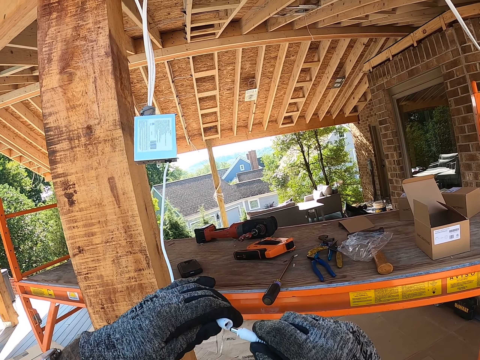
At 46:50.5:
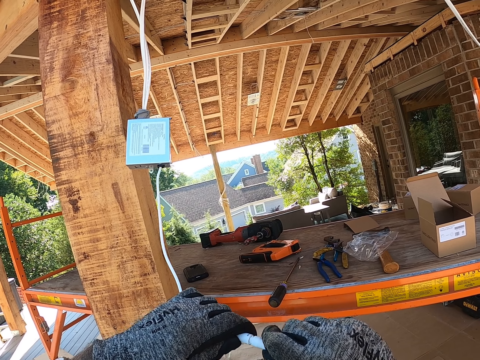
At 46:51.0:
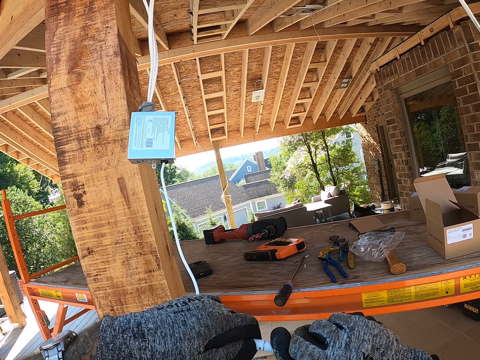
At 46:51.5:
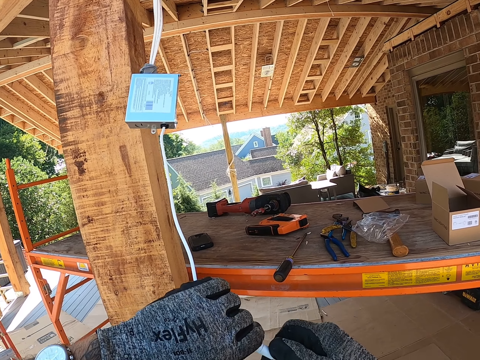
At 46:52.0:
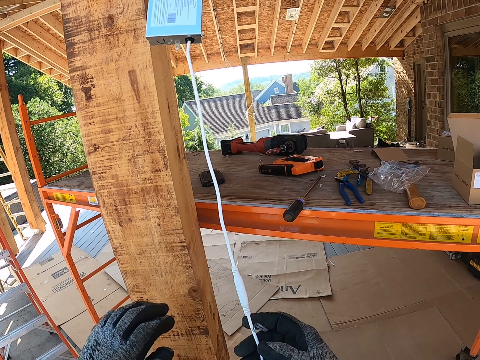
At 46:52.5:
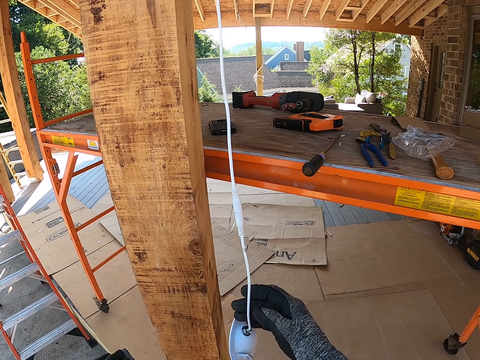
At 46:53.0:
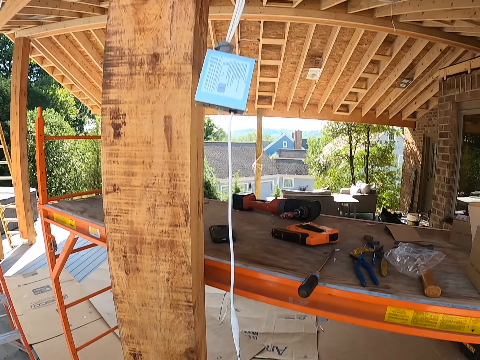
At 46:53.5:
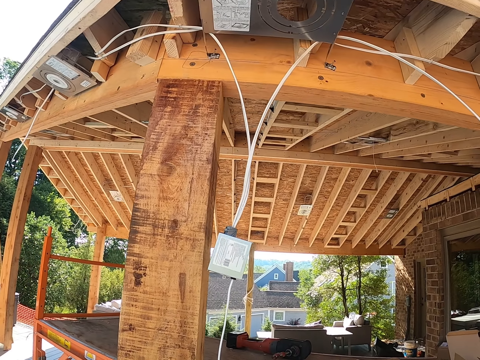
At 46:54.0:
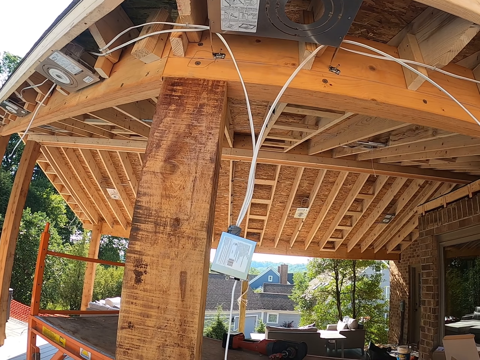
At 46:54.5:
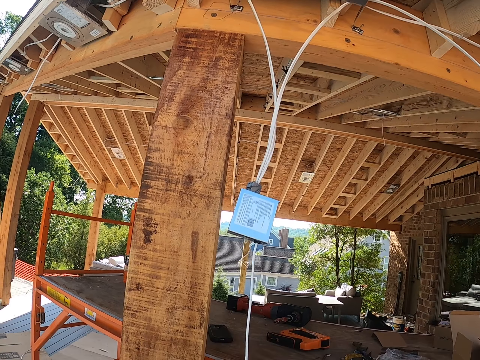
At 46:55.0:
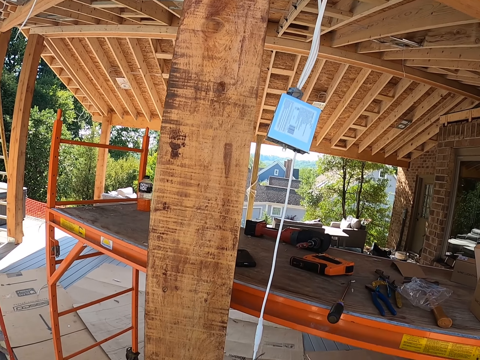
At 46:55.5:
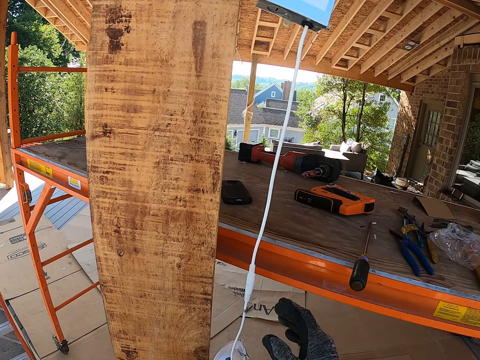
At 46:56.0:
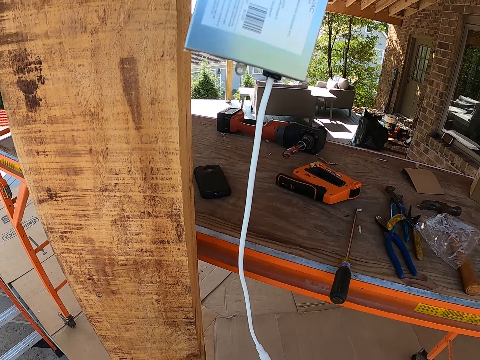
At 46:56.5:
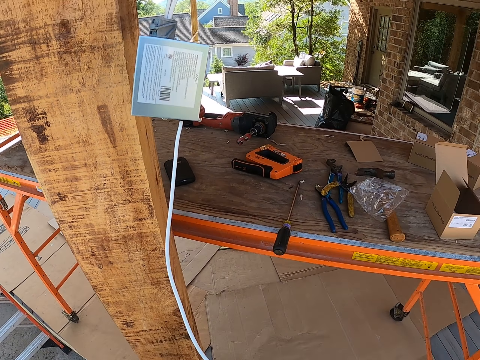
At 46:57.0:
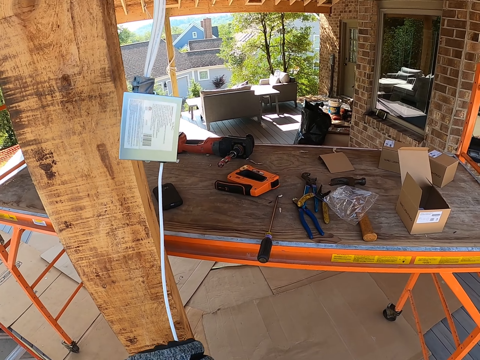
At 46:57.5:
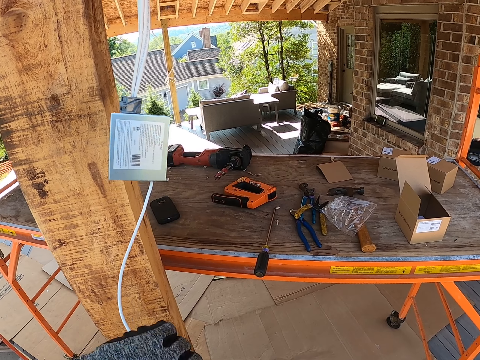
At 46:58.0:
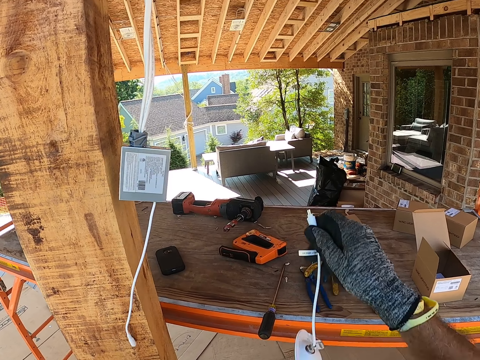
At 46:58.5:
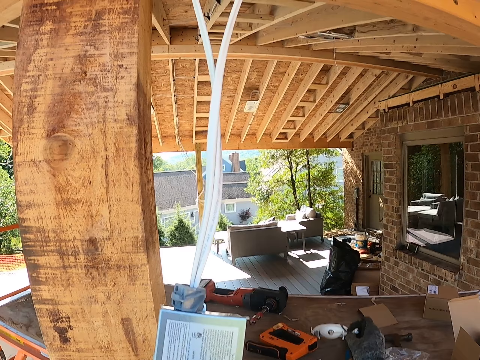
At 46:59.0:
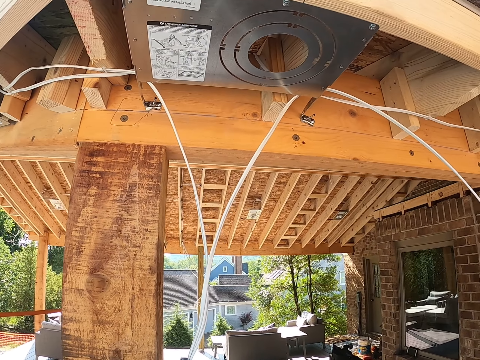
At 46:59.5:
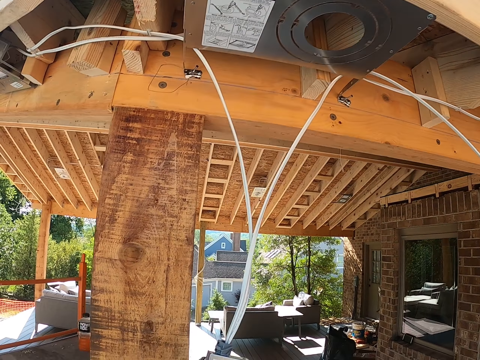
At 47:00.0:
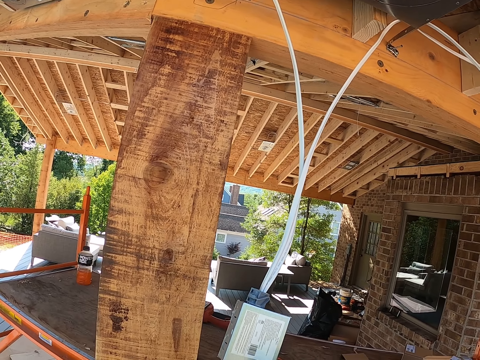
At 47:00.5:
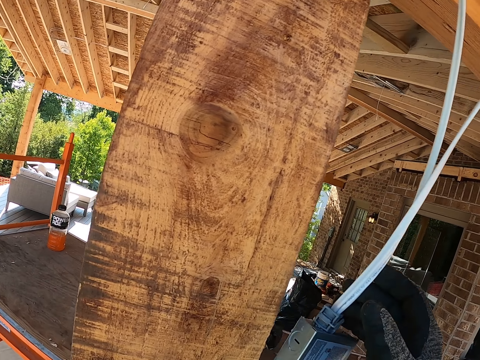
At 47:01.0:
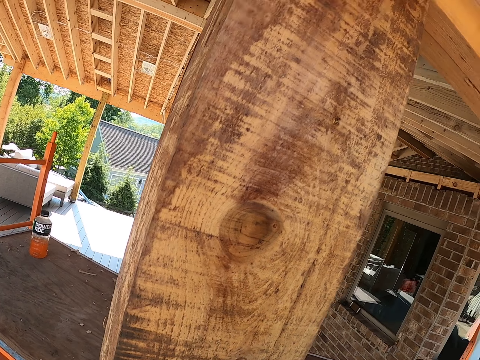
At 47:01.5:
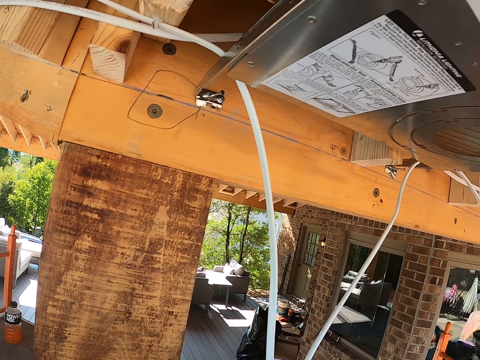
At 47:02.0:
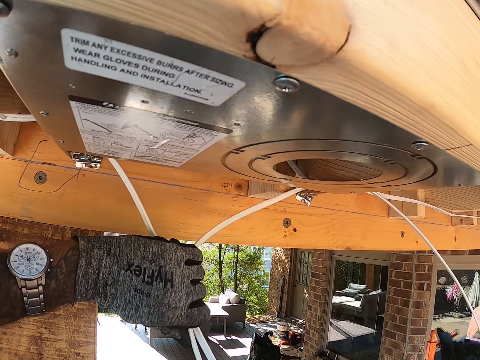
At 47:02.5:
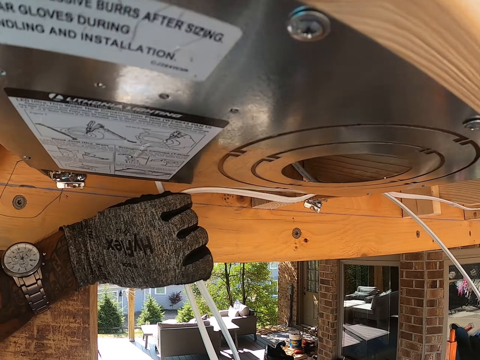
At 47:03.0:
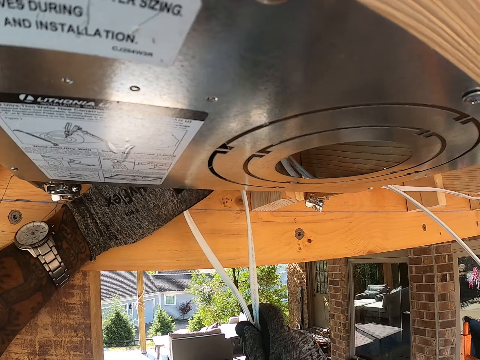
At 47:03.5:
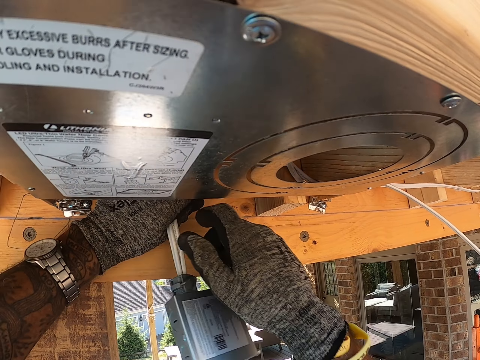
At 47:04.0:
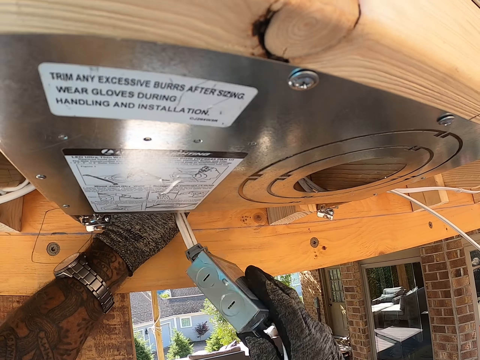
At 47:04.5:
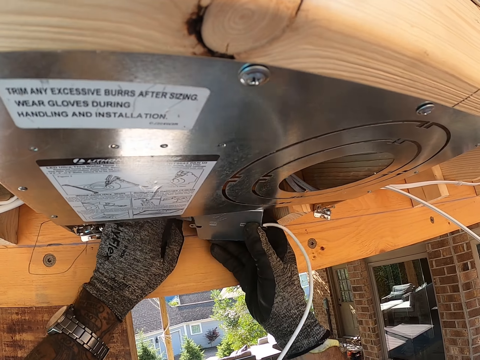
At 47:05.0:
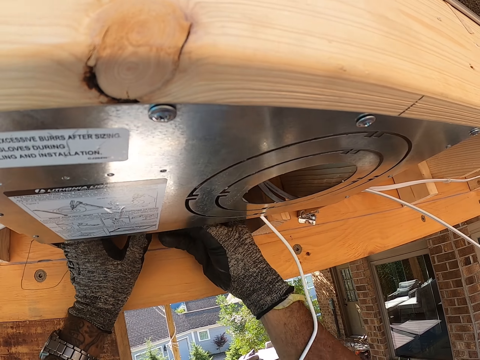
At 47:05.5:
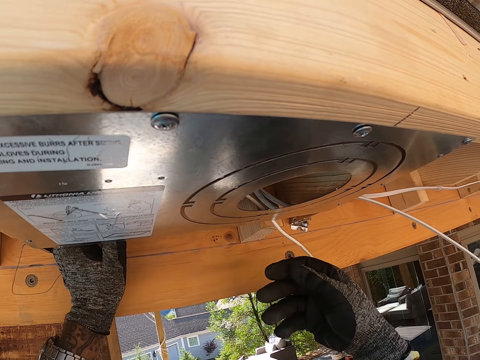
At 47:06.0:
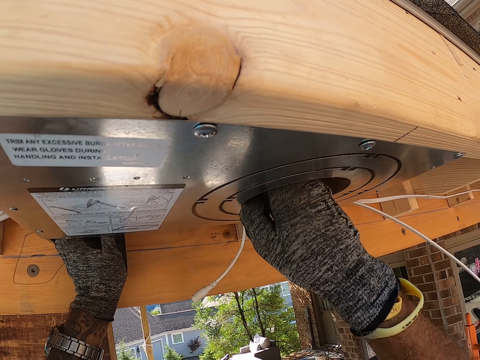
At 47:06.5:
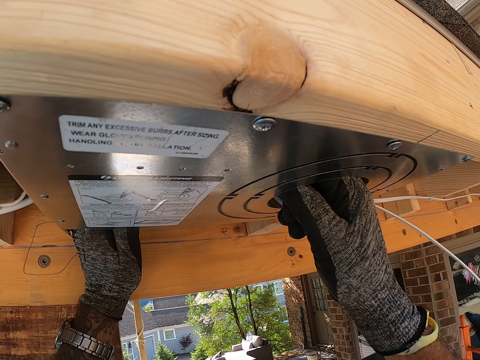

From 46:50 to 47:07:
The camera wearer connects two wires or cables. They disconnect the two wires. They place something on the workbench. They pull up the steel box with the cables. They insert the wire through the roof. They put the steel box in the big box.

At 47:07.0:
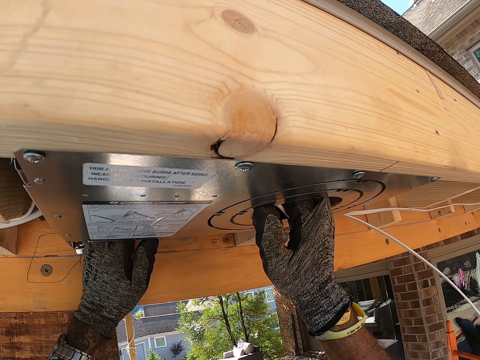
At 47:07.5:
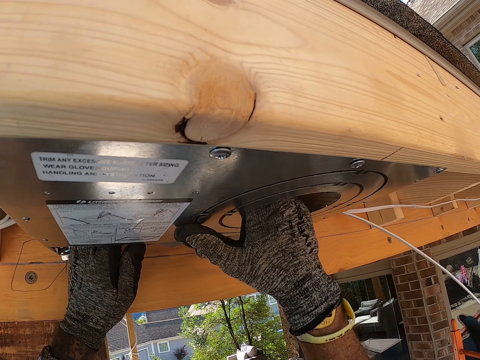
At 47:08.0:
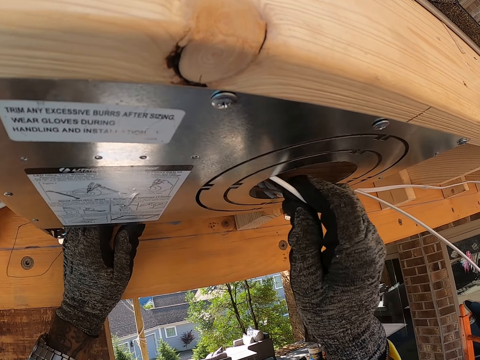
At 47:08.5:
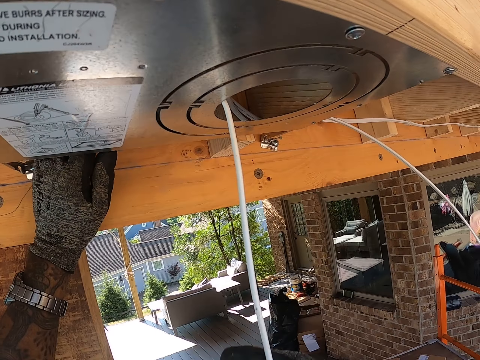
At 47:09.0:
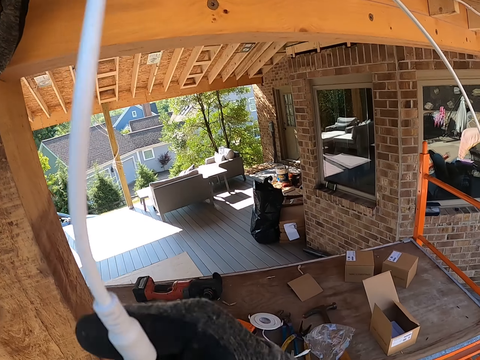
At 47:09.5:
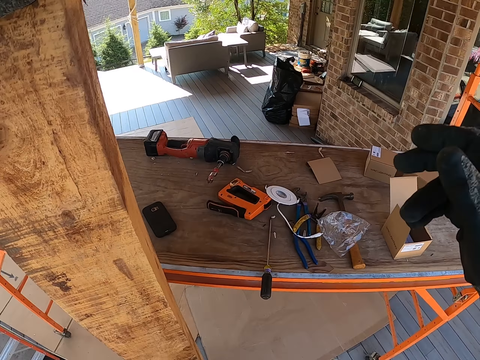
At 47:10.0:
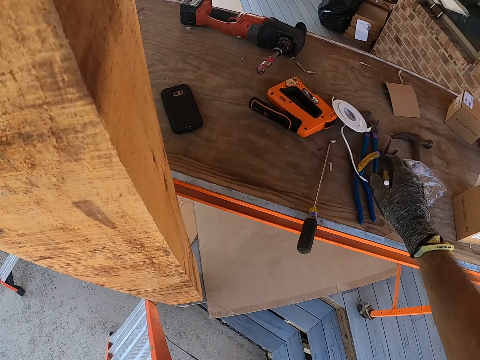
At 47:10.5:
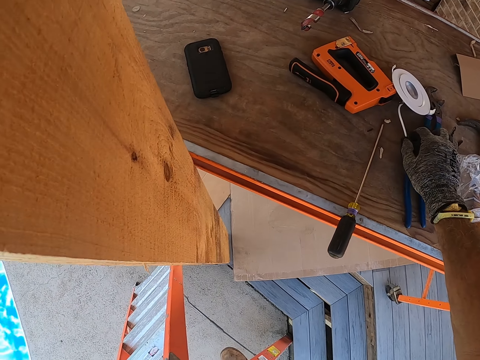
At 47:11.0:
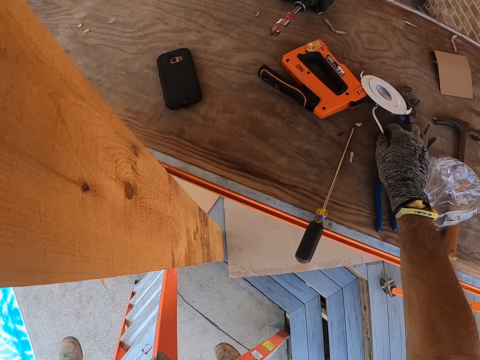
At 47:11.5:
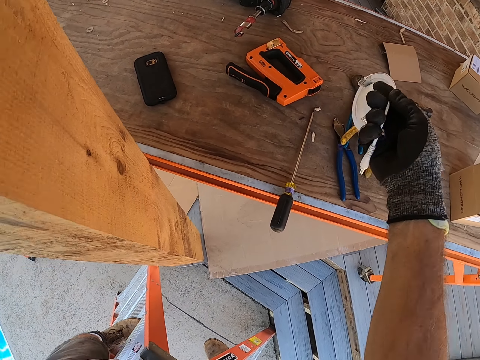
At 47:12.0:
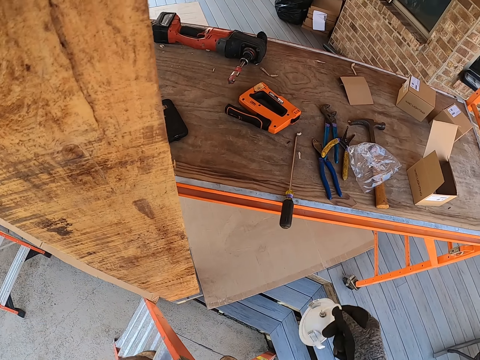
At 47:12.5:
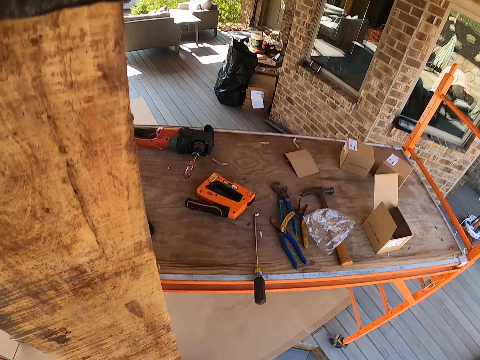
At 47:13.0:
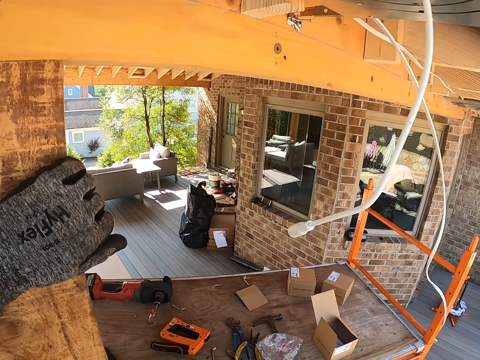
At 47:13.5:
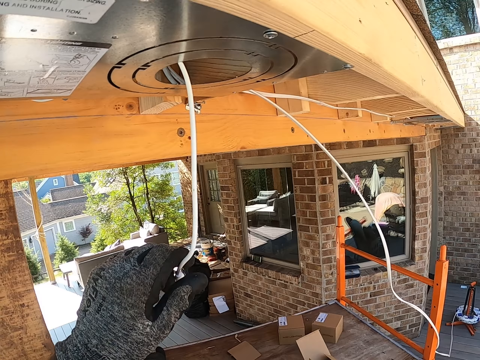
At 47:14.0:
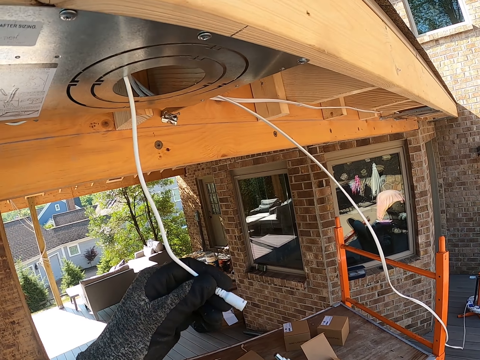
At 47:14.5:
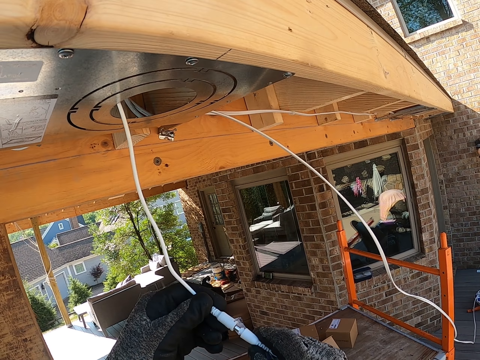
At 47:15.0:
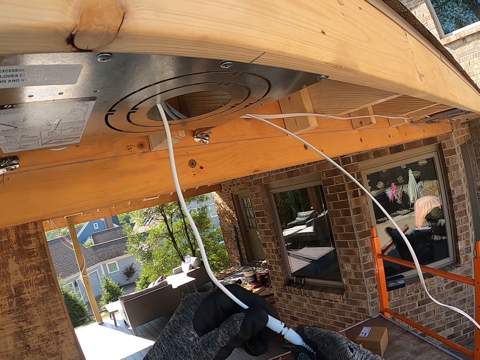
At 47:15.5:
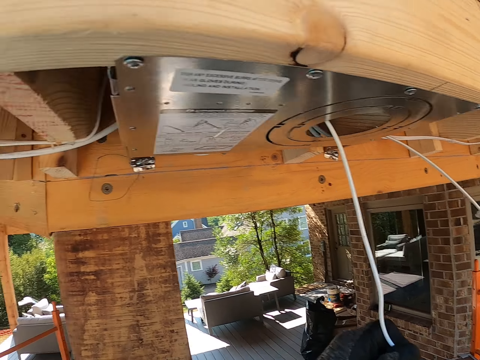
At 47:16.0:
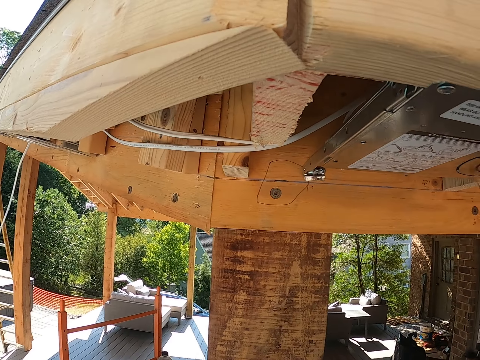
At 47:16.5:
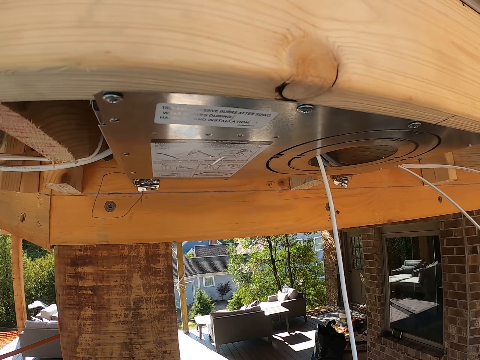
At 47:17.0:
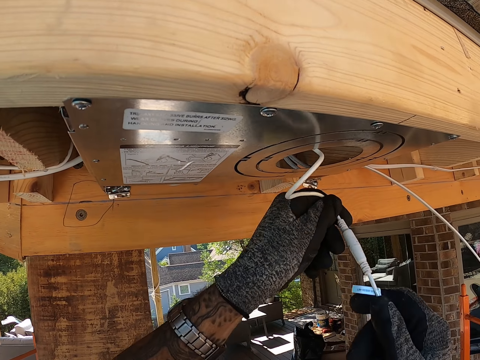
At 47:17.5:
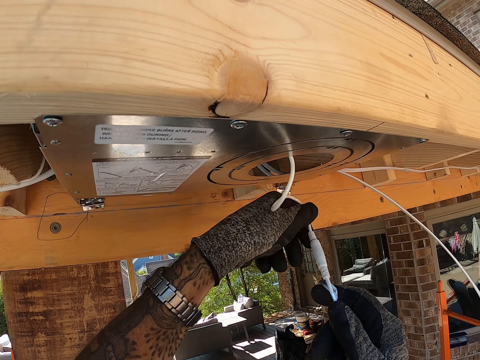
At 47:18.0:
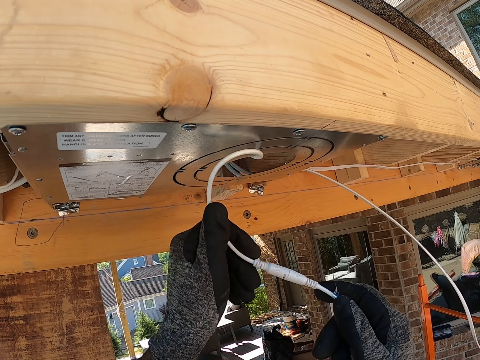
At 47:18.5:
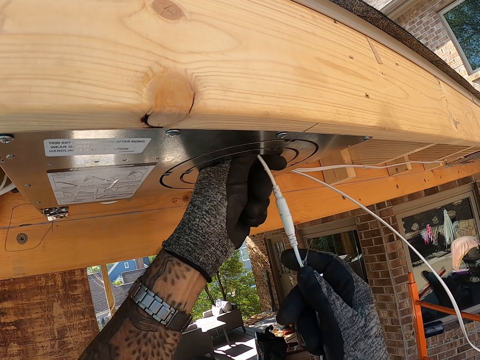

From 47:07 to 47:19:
The camera wearer pulls the cable. They take up something from the workbench. They connect two wires.
